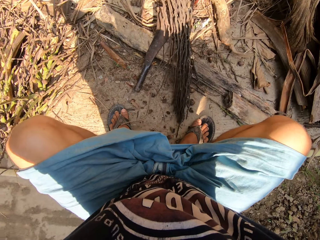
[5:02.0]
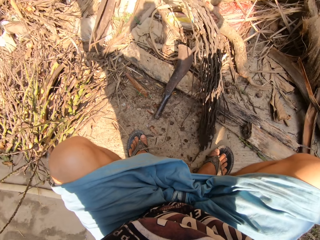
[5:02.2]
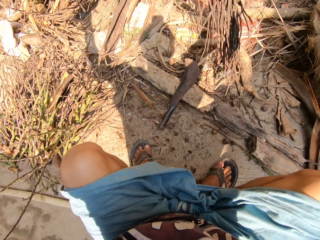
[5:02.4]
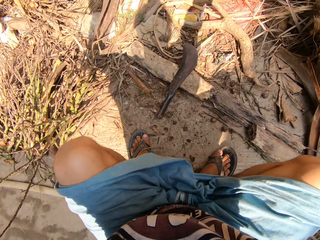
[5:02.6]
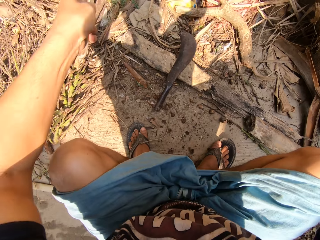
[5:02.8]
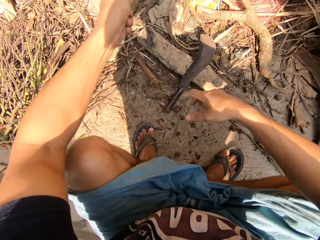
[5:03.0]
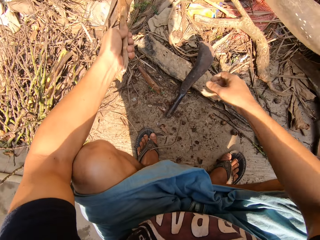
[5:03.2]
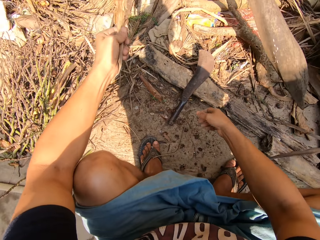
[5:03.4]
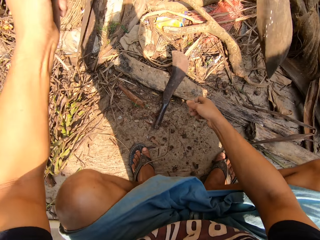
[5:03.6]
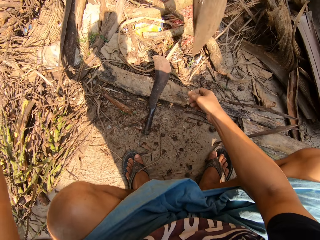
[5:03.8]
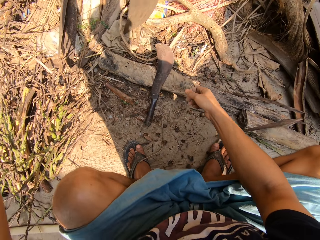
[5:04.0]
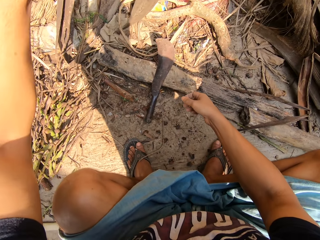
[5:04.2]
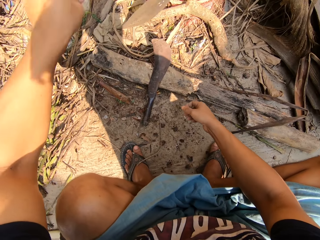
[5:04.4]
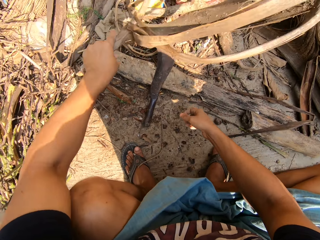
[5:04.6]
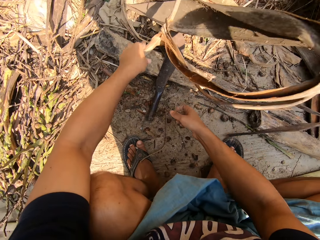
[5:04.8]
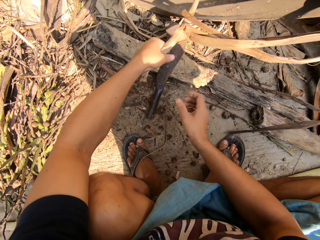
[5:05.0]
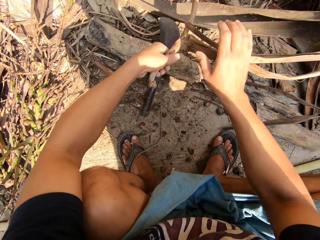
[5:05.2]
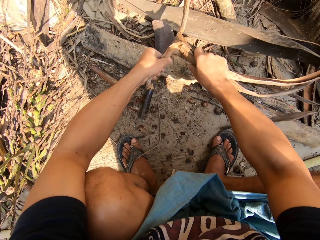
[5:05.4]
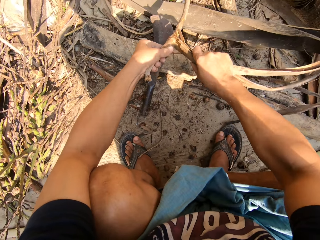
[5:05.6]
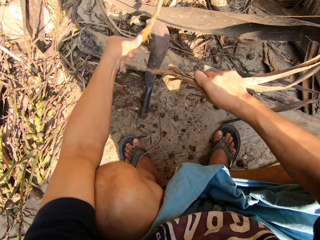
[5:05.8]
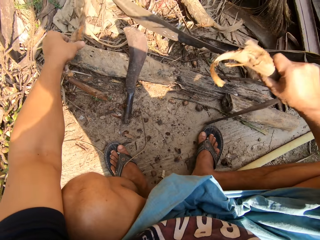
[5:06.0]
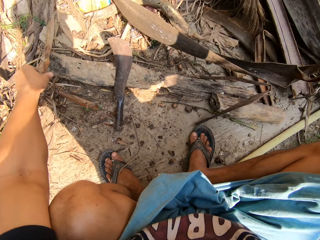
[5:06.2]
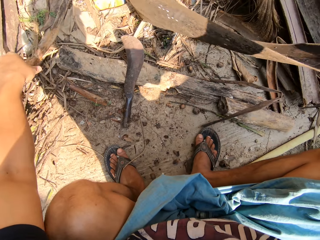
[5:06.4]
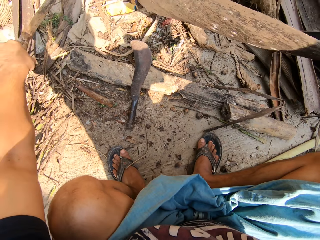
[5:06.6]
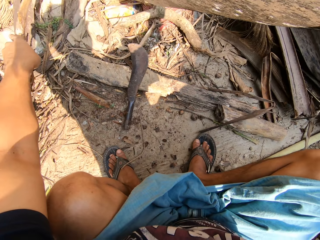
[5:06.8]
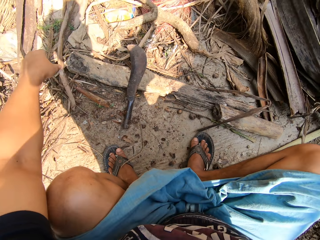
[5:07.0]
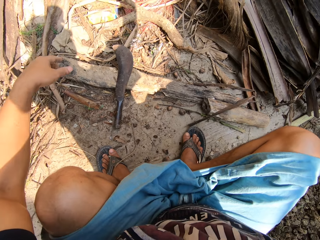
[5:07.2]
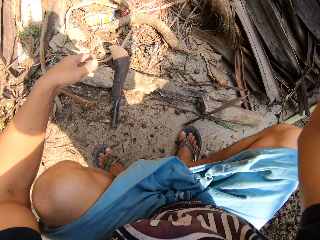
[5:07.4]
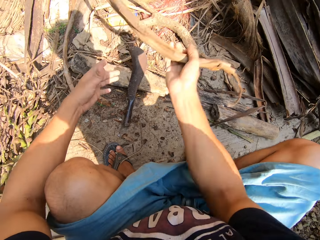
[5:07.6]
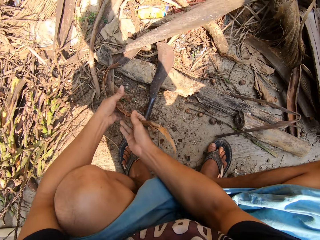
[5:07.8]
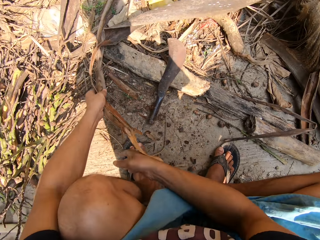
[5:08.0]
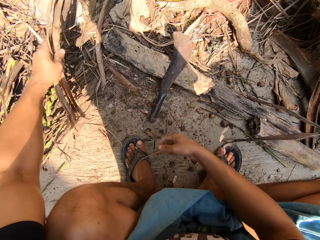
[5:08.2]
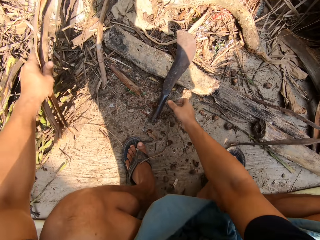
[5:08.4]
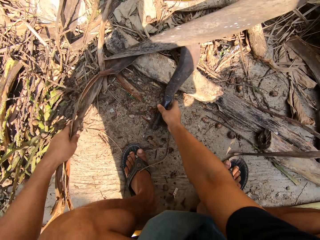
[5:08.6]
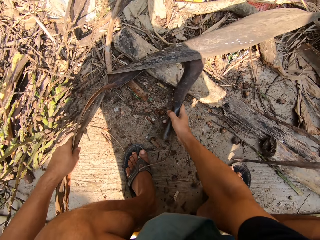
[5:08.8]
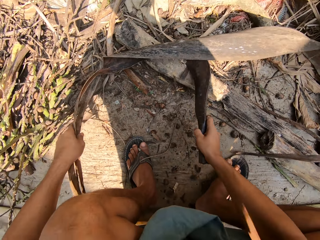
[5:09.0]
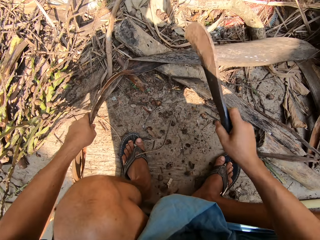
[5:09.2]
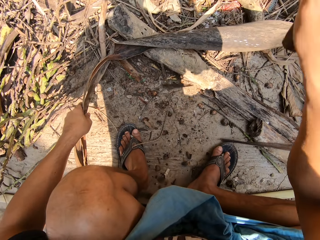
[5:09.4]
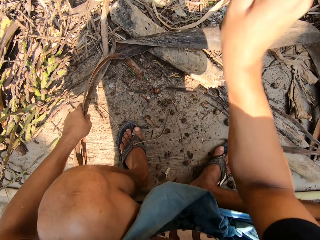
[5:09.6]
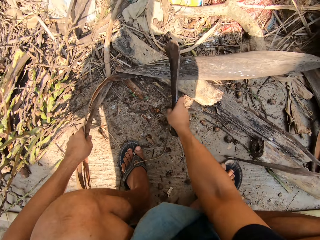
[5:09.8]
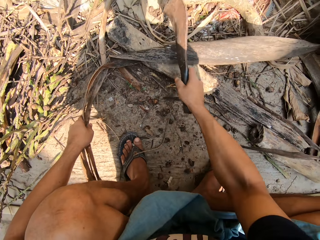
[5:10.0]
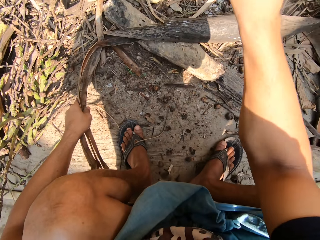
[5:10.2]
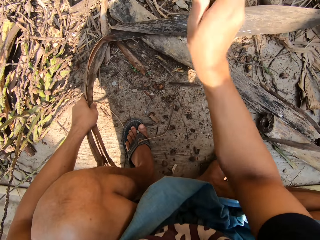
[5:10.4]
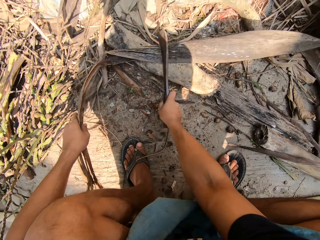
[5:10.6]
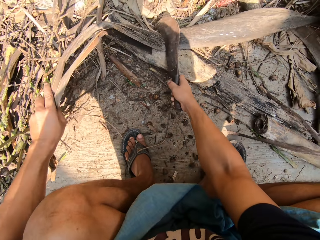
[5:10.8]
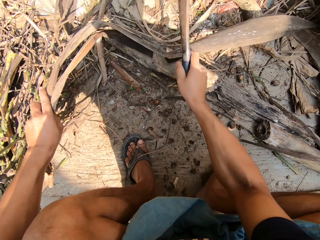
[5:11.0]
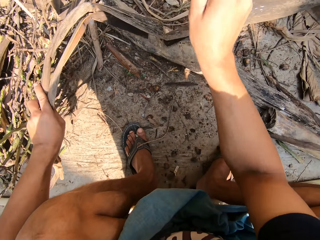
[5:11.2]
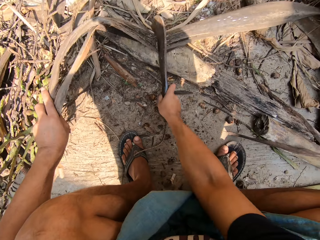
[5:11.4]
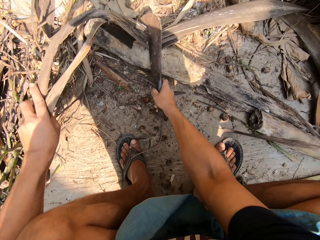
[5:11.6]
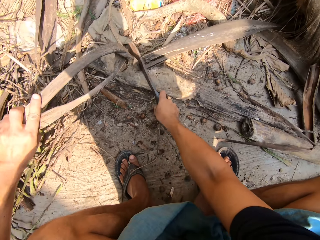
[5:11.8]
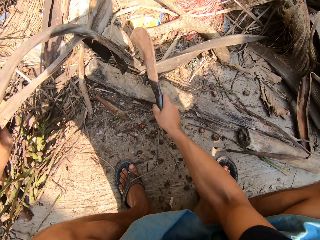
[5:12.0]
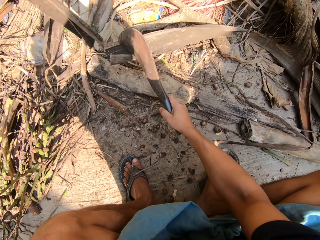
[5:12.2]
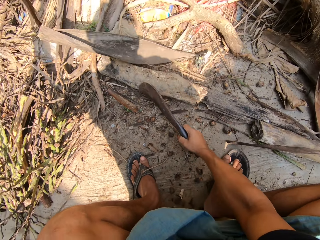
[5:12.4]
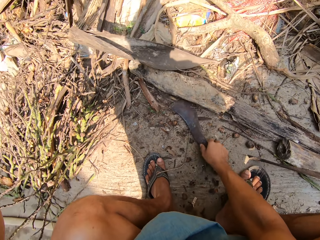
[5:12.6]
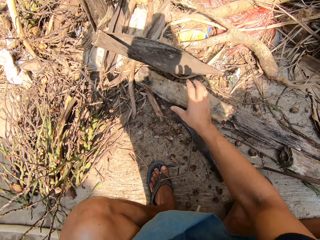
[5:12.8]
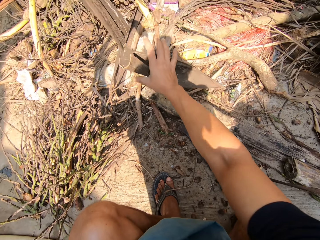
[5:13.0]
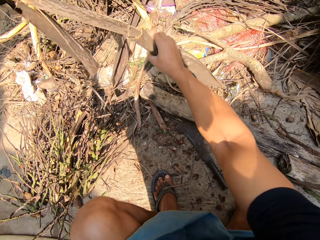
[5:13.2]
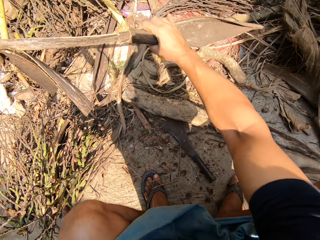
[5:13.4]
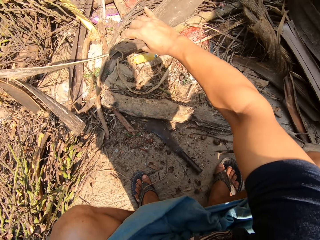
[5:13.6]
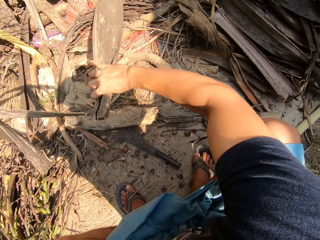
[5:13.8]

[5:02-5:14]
The camera wearer pulls apart dried plants with both hands. He passes the dried plant from his right hand to his left hand. He picks up a machete on the floor with his right hand. He cuts the dried plant in his left hand with the machete in his right hand. He drops the machete on the floor with his right hand. He pulls apart the dried plant with both hands.

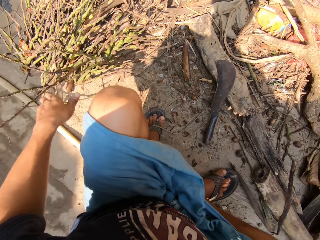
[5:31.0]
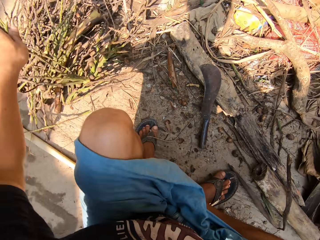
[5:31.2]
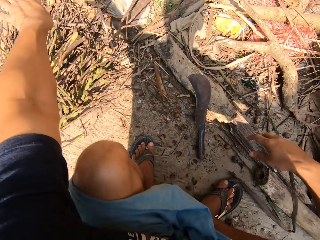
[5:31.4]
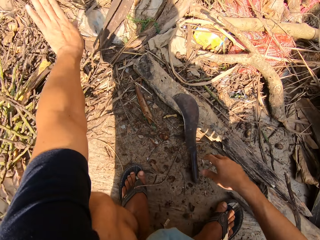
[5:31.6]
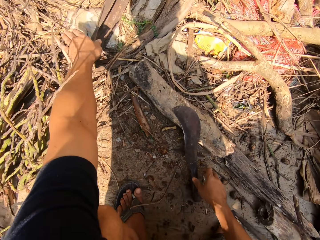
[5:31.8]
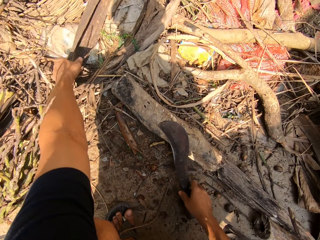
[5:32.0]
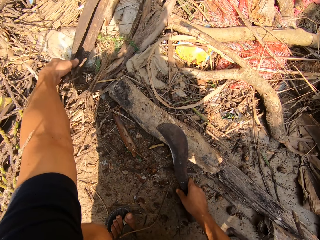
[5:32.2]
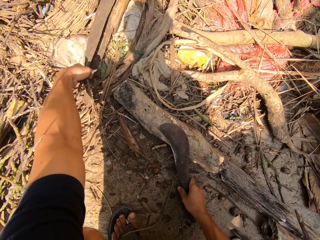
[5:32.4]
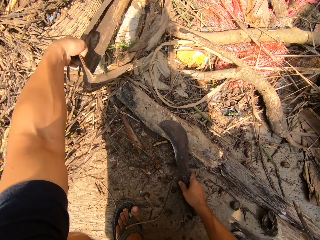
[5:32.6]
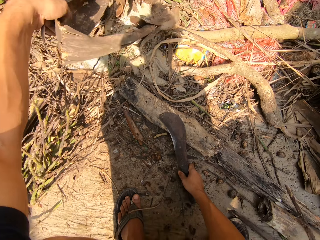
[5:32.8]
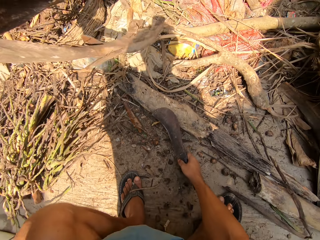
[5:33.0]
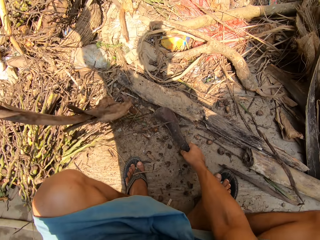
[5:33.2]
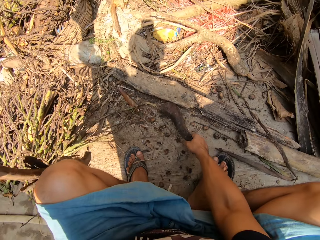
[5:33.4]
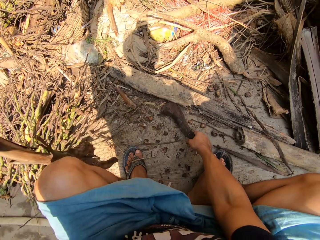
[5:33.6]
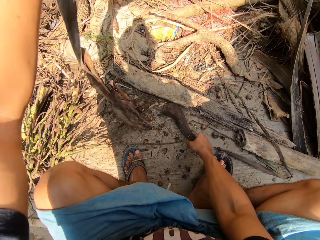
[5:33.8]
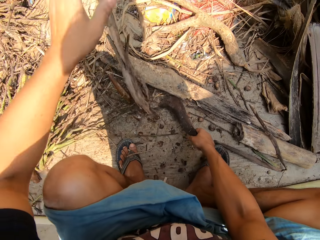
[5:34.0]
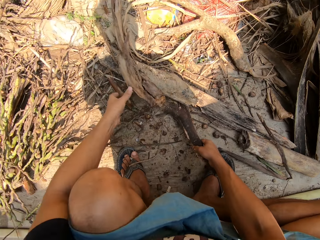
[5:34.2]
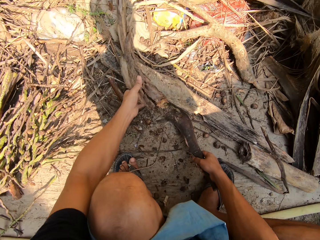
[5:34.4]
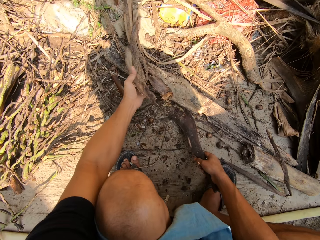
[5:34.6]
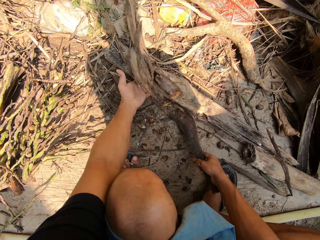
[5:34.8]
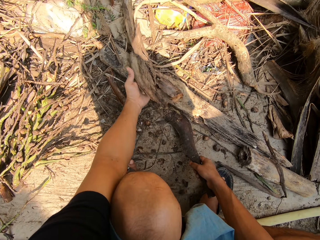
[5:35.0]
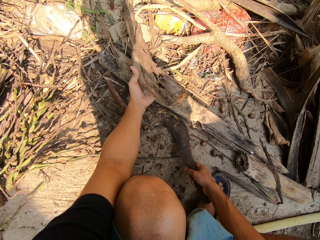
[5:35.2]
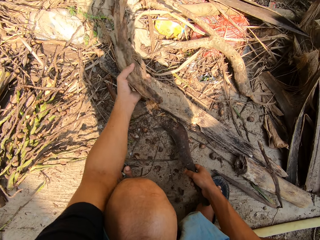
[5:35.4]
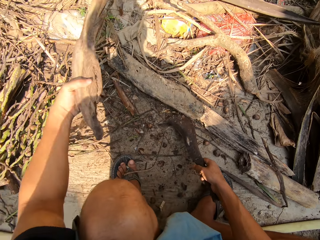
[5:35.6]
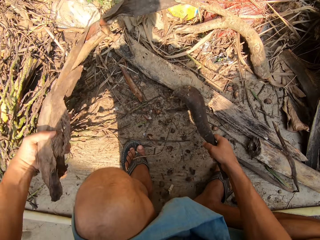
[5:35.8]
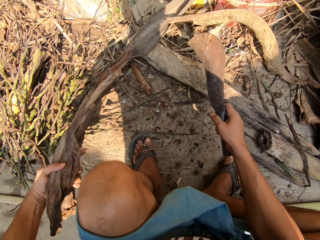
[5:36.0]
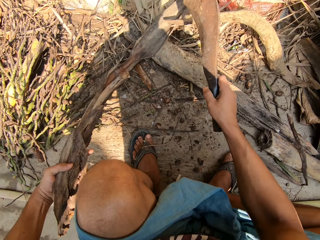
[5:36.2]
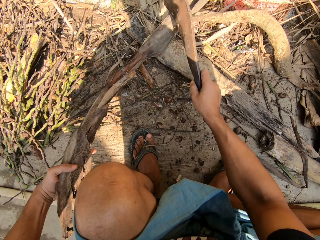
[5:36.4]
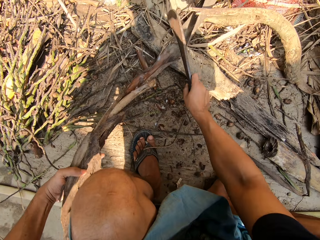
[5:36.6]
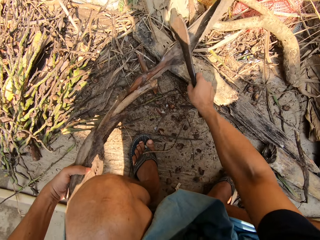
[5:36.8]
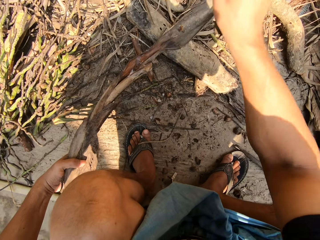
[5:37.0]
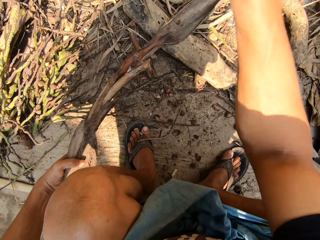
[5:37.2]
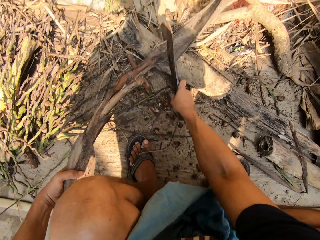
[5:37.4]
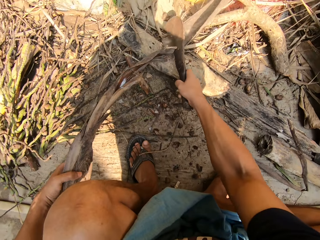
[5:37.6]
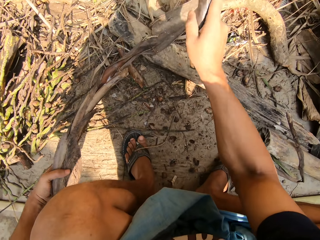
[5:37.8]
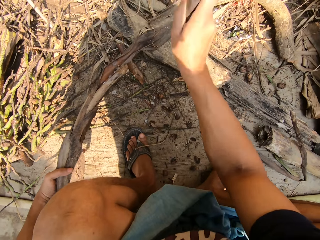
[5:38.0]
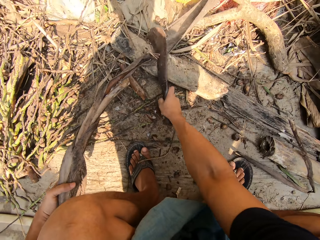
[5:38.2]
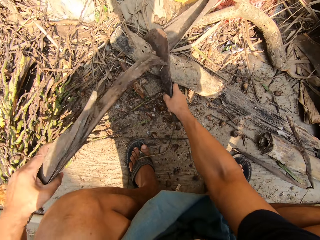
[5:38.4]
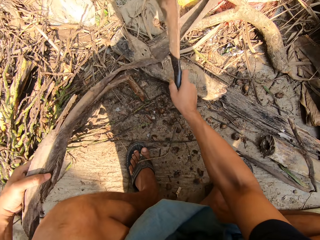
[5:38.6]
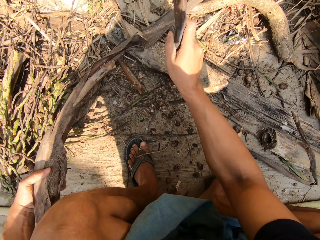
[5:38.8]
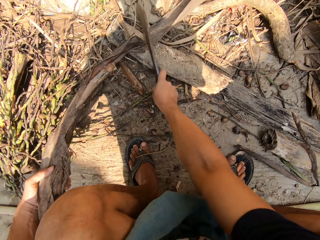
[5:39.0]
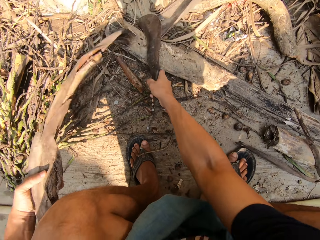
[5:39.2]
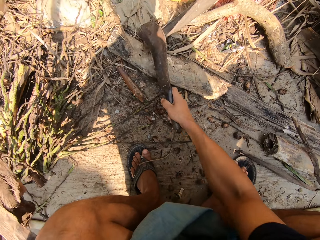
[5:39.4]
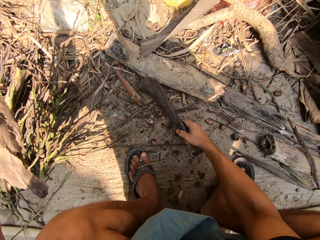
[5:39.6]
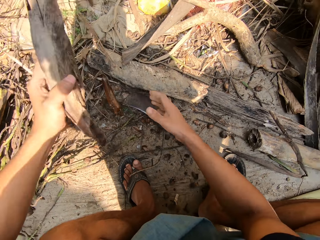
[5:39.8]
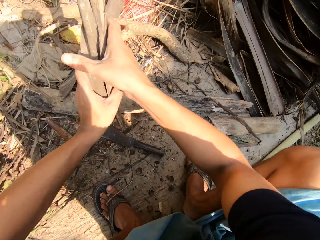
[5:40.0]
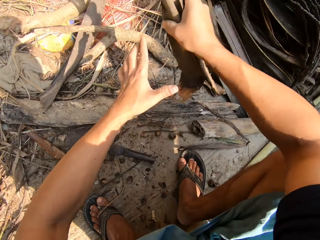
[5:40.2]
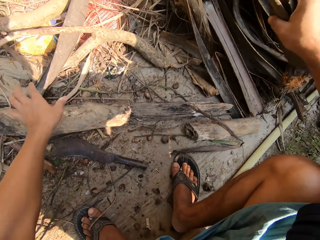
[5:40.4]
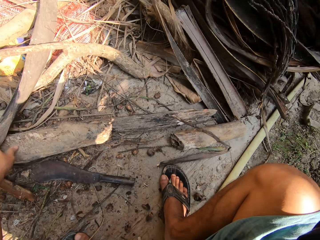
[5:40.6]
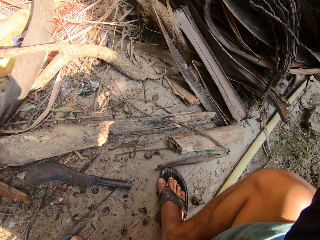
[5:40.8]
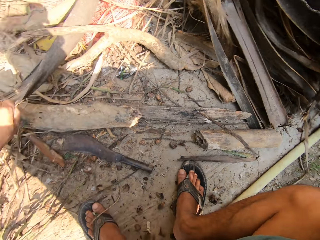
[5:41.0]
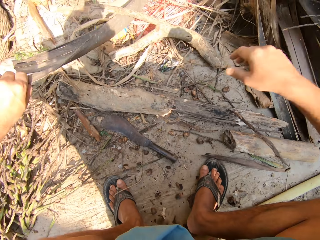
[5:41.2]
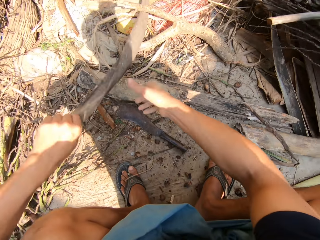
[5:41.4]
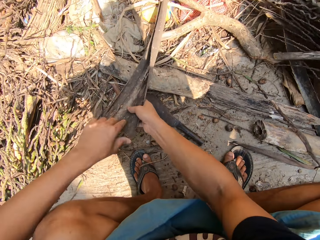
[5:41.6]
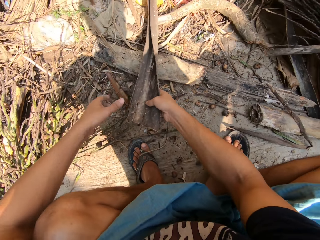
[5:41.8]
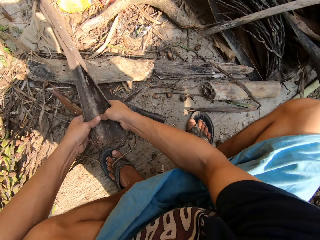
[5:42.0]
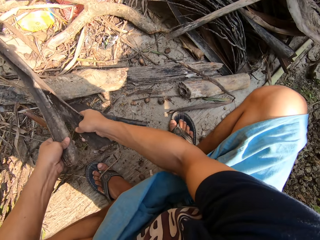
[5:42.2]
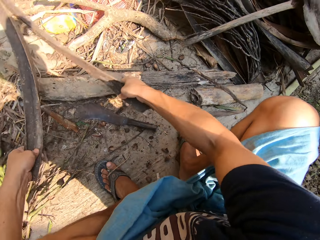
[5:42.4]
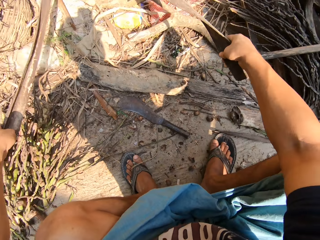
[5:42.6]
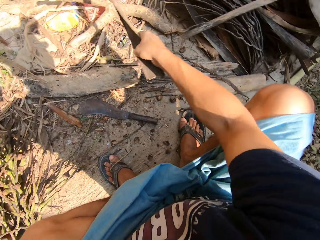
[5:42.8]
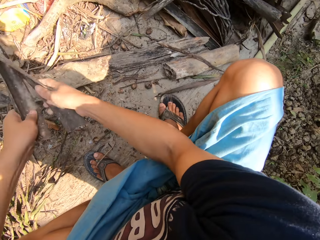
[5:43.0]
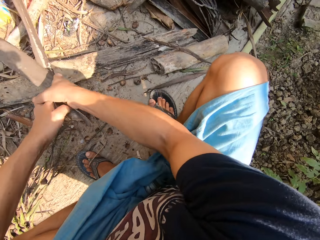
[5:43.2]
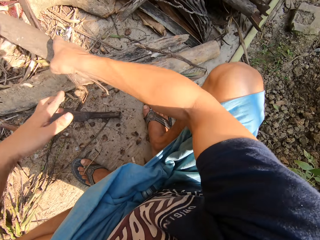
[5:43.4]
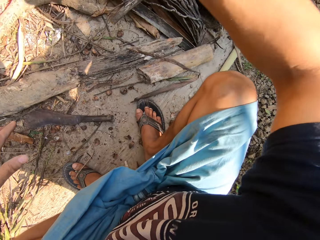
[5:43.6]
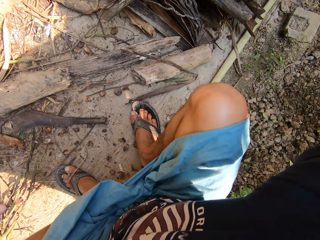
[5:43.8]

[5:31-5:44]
The camera wearer picks a dried plant or dry palm branches with his left hand. He picks up the machete on the floor with his right hand. He cuts the dried plant in his left hand with the machete in his right hand. He drops the machete on the floor with his right hand. He passes the dried plant in his left hand to his right hand. He adds the dried plant to a pile of dried plants with his right hand. He pulls apart the dried plant with both hands. He holds the dry palm branches. He adds the dried plant to the pile of dried plants with his right hand.
